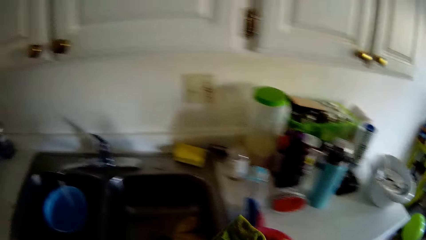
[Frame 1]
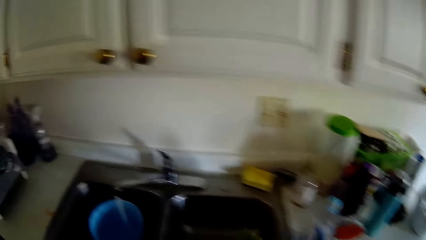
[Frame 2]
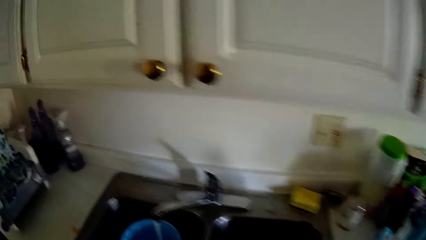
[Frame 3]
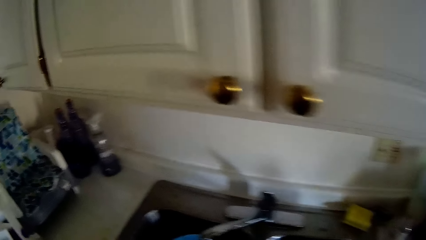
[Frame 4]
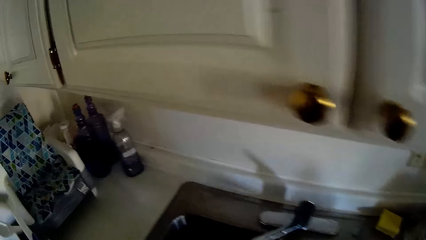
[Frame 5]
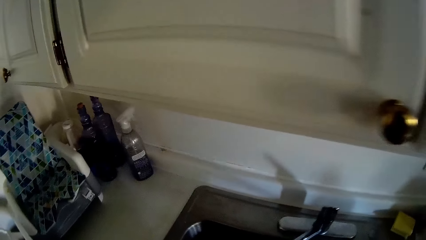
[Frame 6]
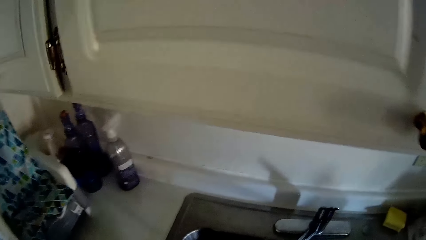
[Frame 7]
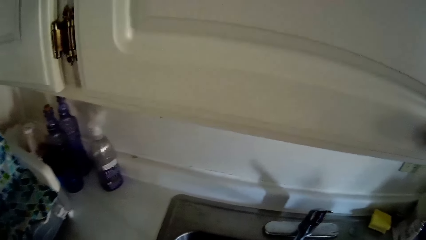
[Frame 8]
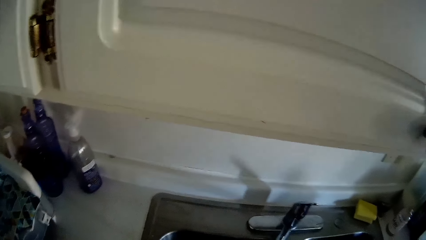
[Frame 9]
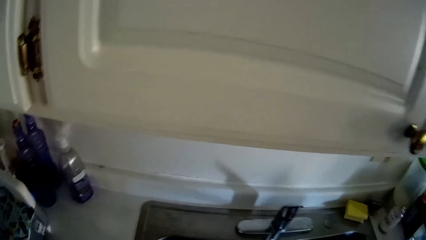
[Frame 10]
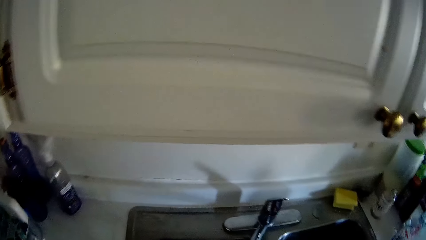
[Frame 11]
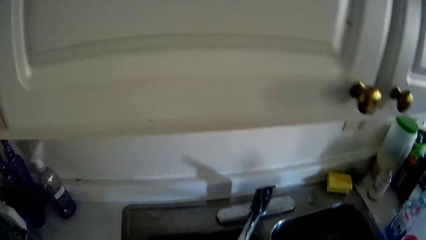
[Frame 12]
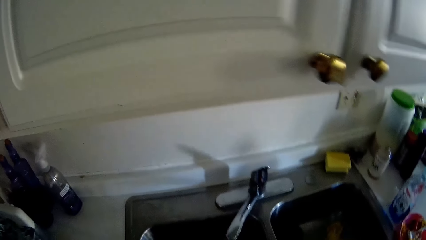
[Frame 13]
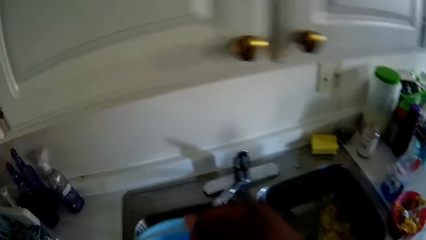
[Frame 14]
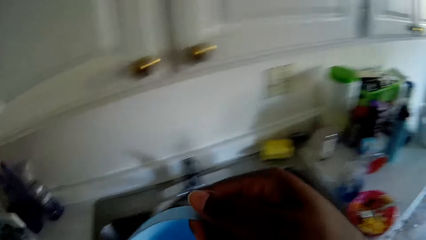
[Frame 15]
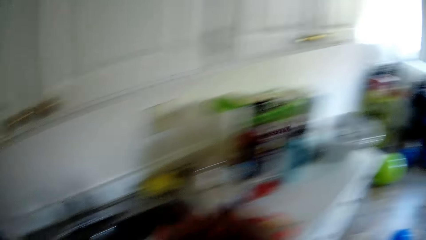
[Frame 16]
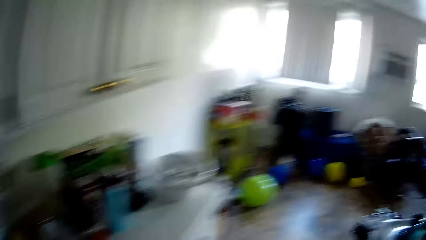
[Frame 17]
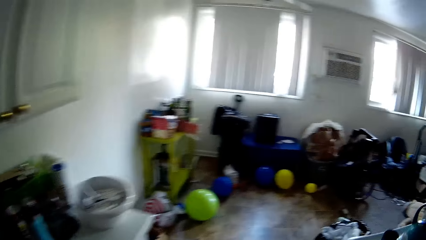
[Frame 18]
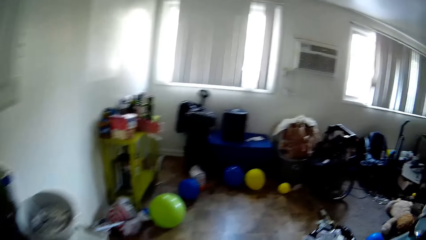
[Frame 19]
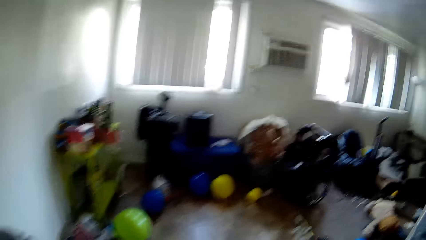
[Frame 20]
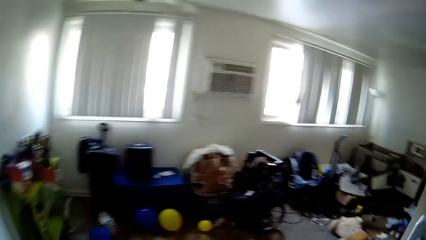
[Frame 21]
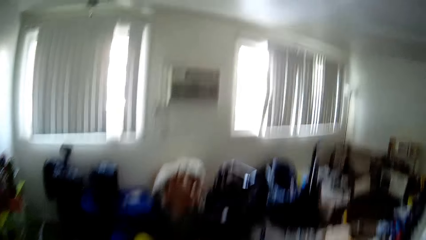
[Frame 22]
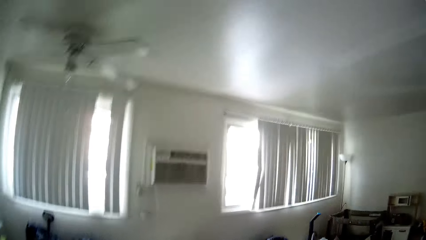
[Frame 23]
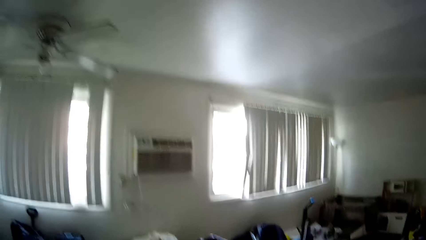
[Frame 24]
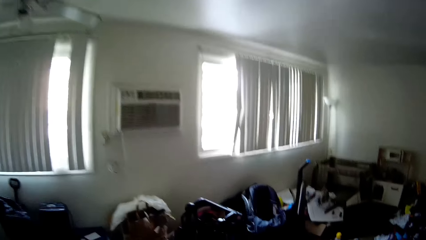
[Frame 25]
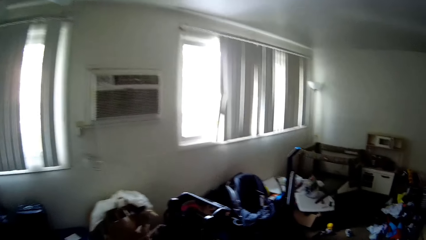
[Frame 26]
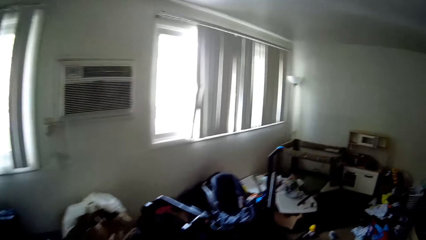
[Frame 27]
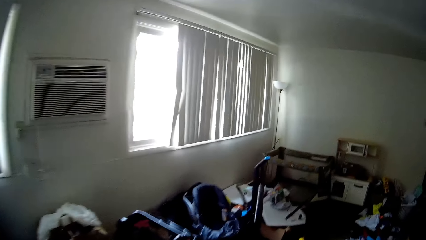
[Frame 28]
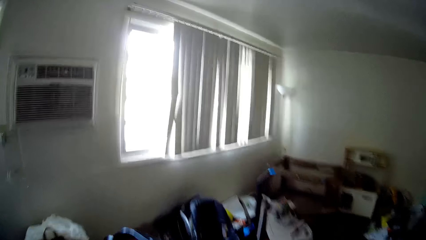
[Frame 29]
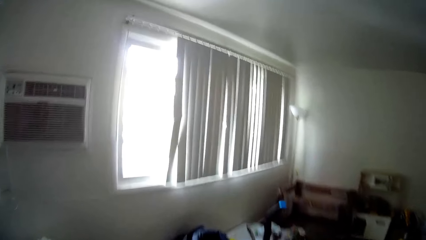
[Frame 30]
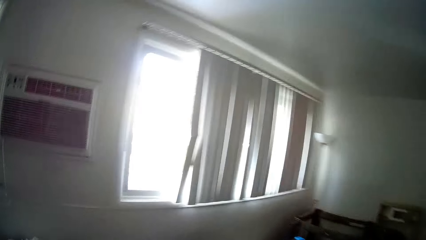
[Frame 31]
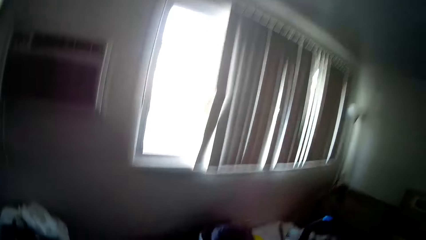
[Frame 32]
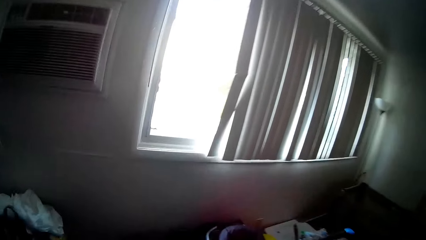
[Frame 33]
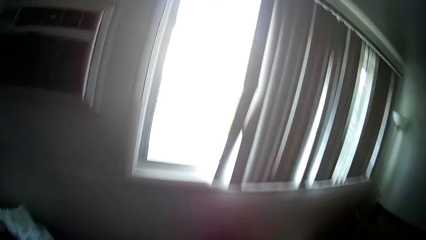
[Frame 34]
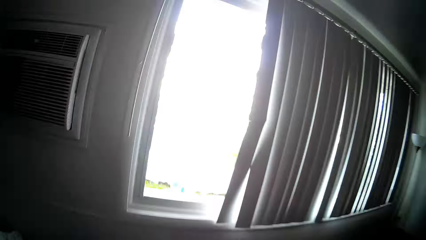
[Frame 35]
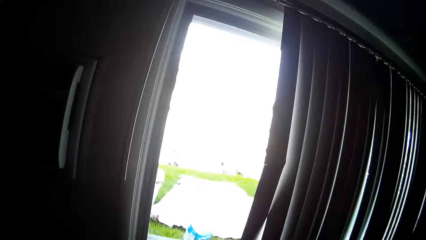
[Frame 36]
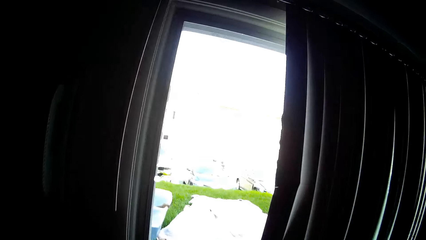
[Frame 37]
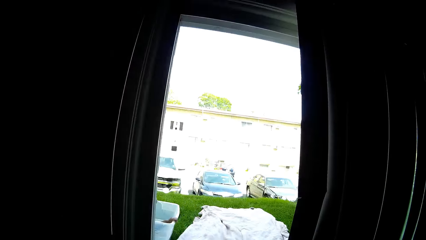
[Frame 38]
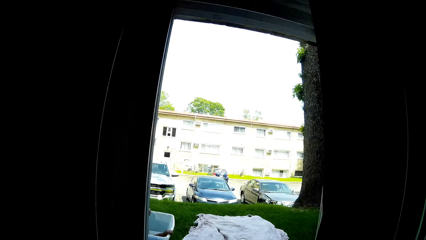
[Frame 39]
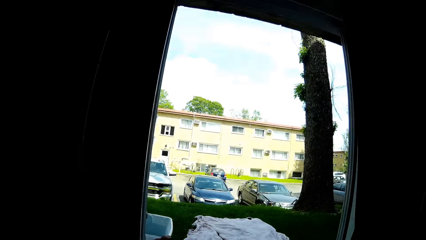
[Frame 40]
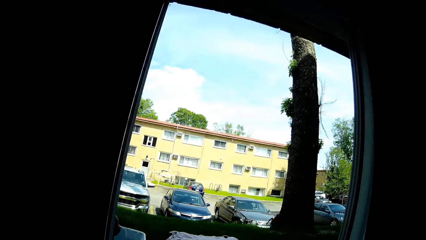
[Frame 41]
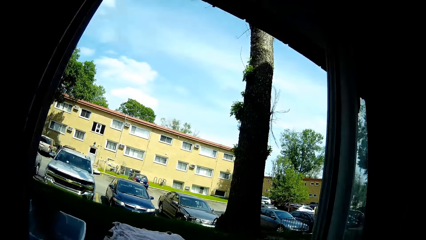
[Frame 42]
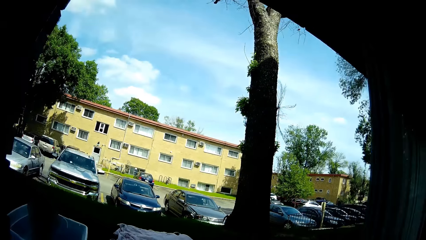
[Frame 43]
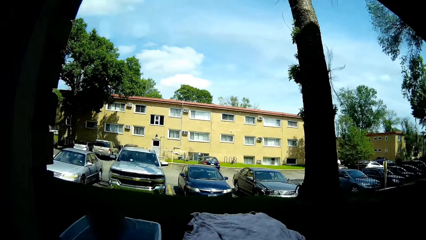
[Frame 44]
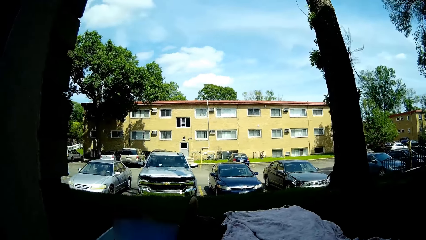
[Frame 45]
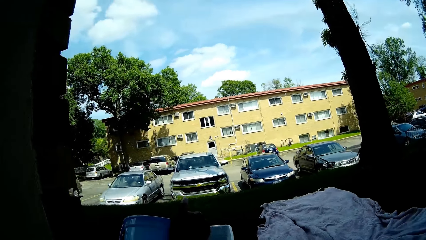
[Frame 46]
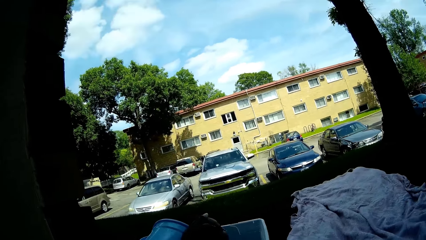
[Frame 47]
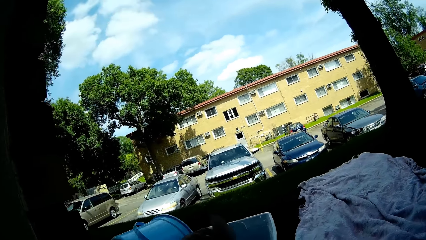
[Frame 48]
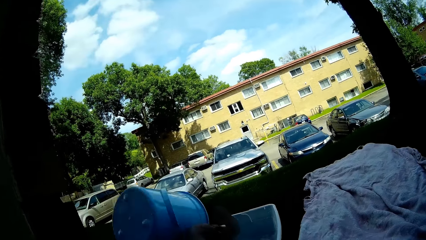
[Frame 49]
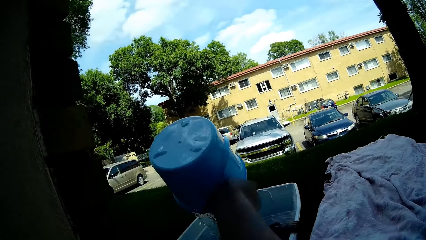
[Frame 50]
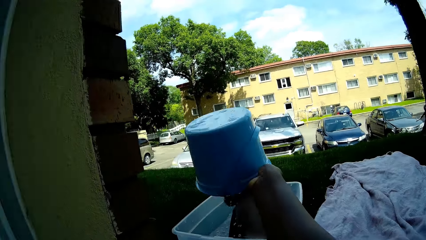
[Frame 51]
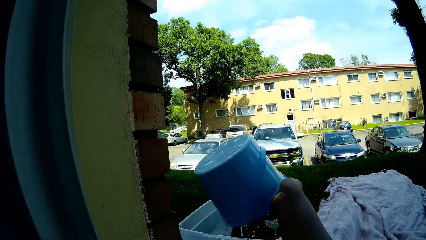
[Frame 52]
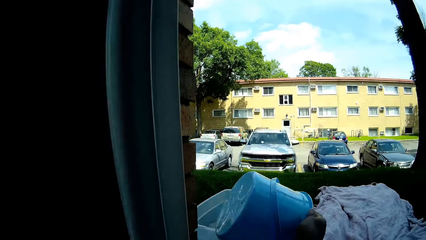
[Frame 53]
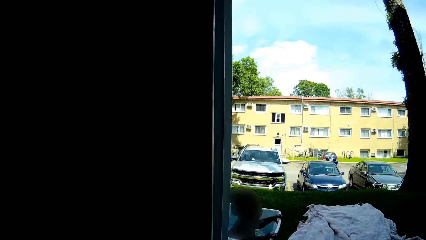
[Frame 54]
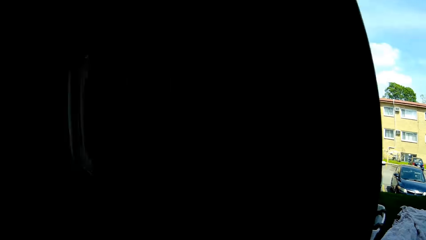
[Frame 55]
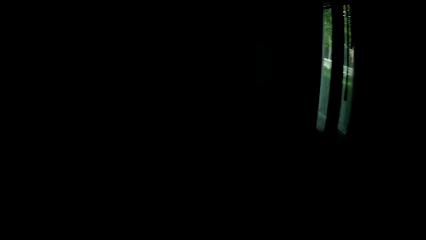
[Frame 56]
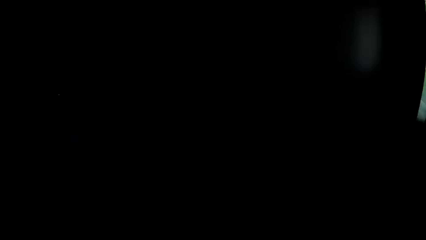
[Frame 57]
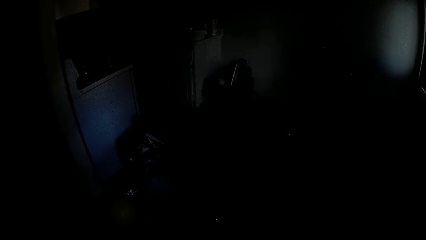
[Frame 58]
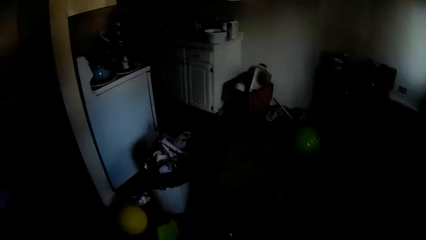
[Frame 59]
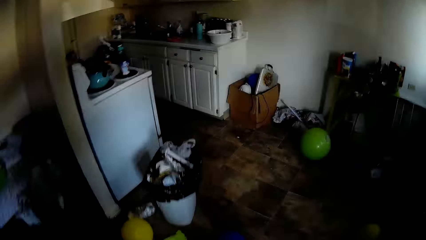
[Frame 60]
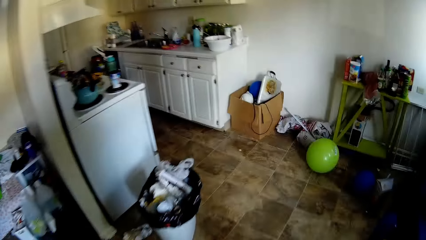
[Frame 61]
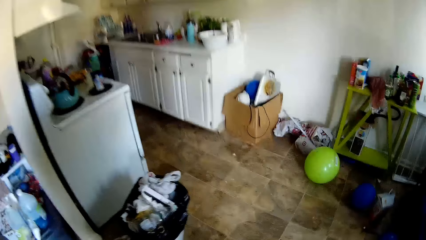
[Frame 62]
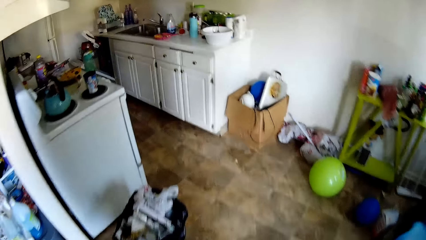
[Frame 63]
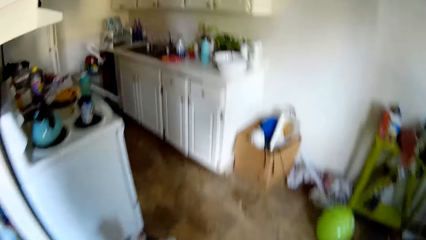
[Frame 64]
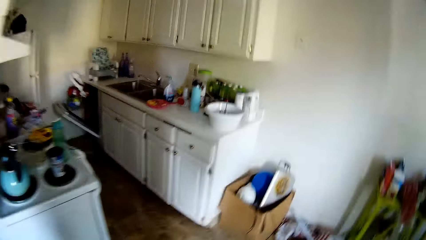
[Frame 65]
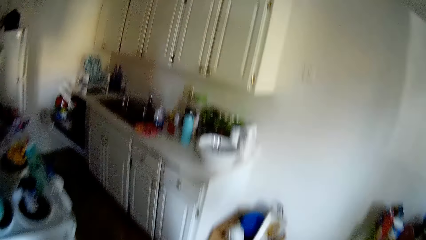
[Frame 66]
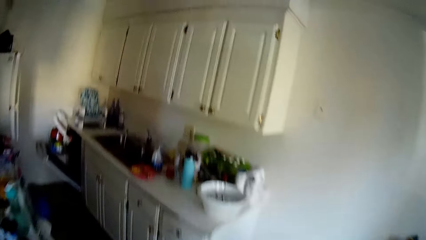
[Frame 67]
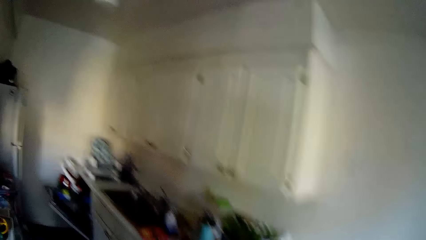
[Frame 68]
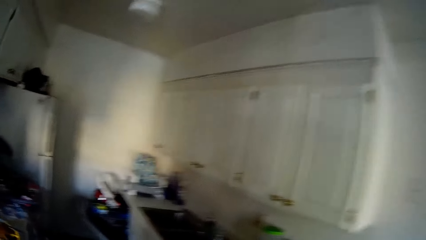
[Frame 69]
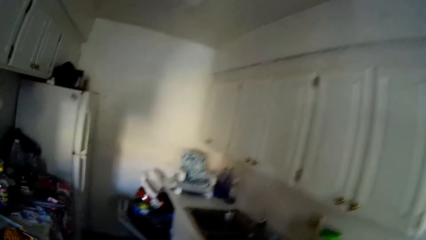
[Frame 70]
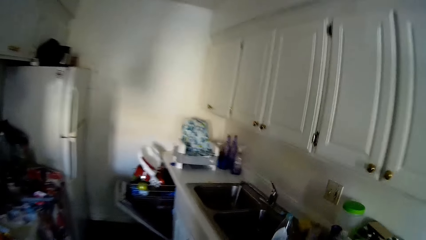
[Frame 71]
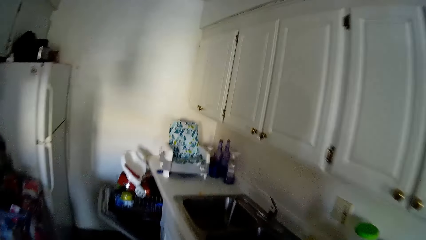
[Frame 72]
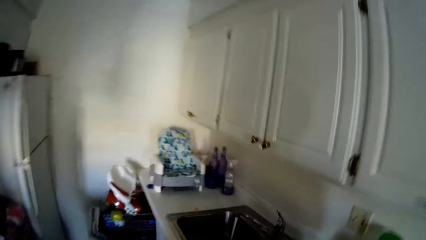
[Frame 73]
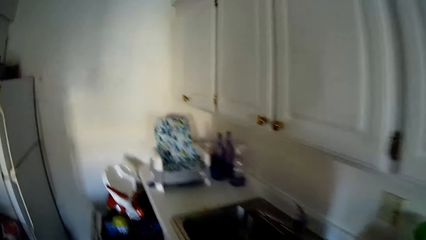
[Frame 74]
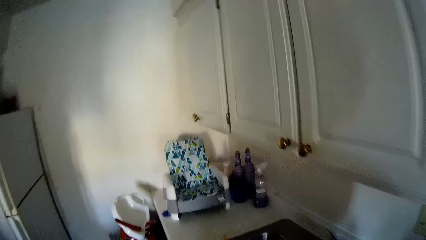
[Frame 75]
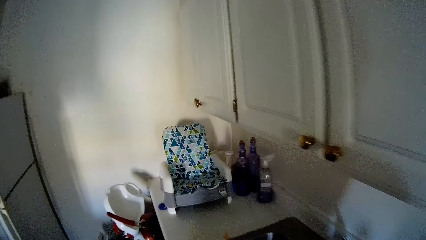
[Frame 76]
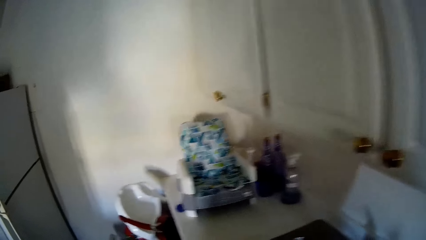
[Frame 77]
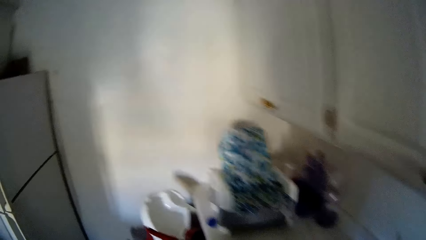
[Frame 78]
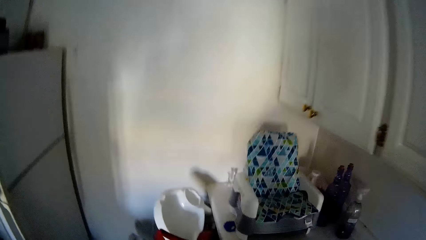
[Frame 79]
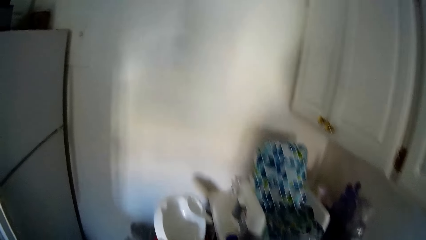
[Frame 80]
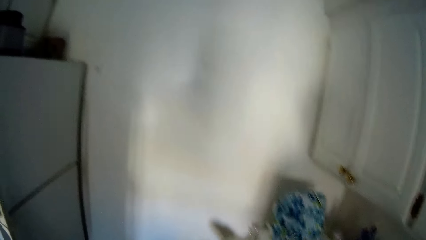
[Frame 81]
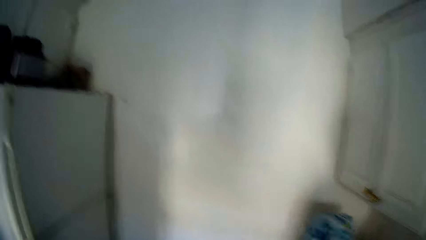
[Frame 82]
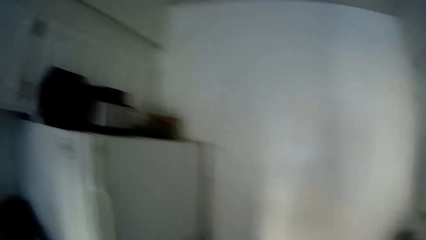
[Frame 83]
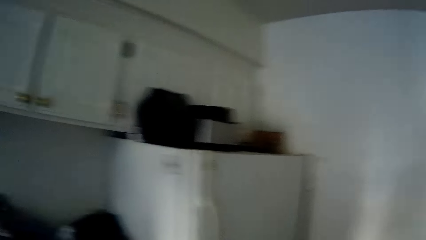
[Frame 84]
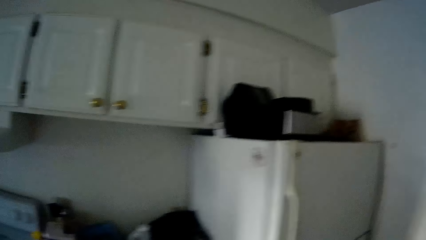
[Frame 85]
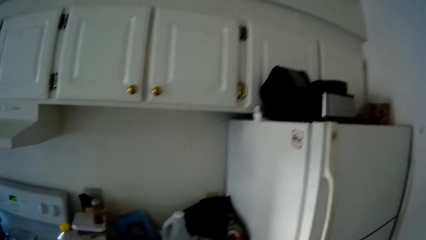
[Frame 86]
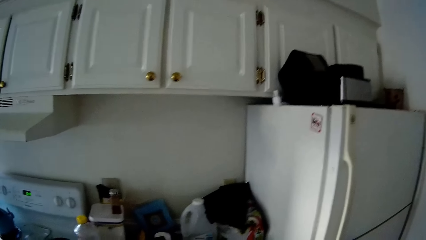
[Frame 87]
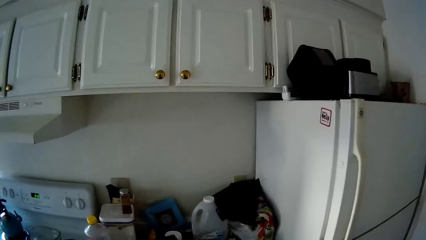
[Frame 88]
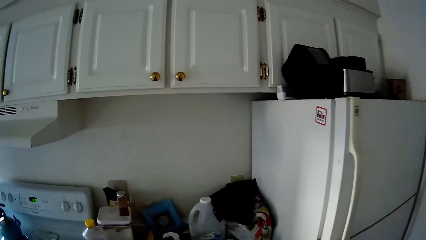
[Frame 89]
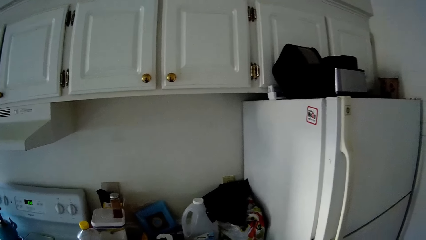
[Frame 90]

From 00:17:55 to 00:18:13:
The camera wearer picks up a pail of water from the kitchen sink in her right hand. She walks out of the kitchen to the window. She pours the pail of water into the bucket outside through the window with her right hand. She walks away from the window. She walks into the kitchen. She walks around the kitchen.
